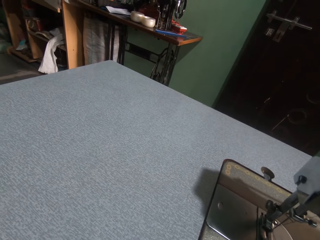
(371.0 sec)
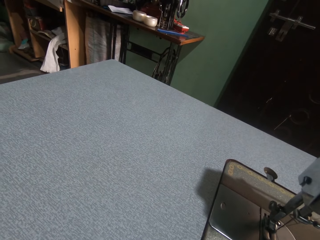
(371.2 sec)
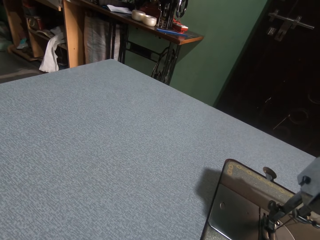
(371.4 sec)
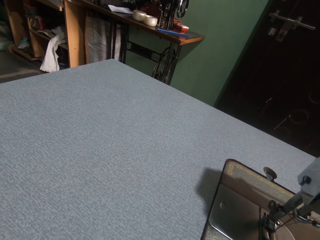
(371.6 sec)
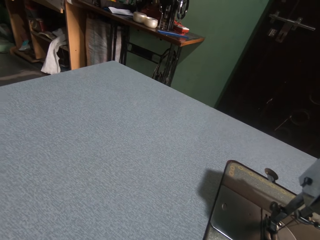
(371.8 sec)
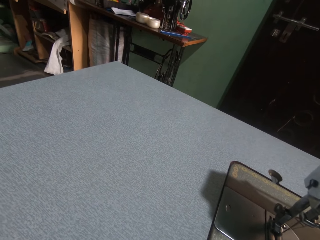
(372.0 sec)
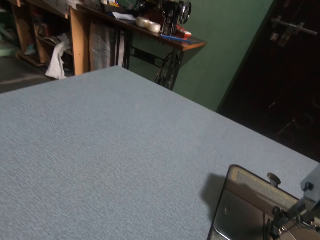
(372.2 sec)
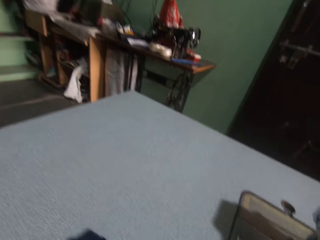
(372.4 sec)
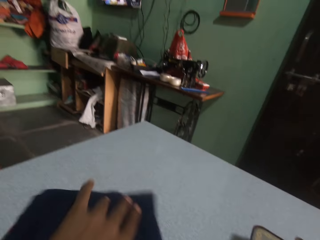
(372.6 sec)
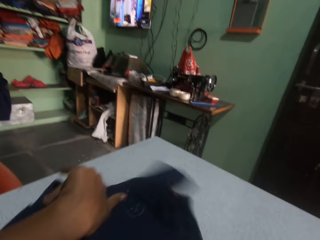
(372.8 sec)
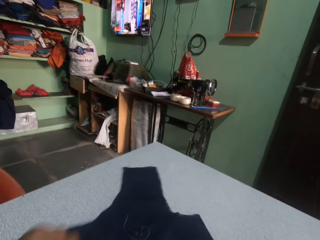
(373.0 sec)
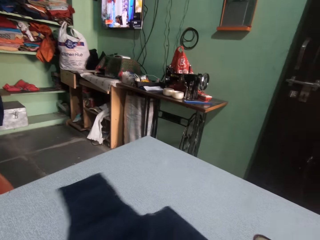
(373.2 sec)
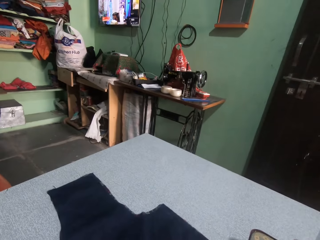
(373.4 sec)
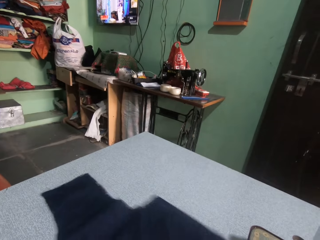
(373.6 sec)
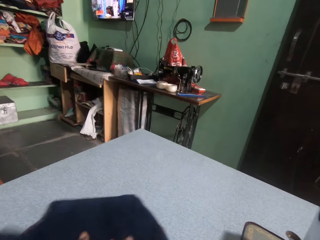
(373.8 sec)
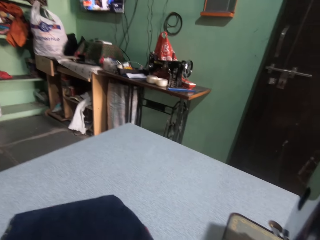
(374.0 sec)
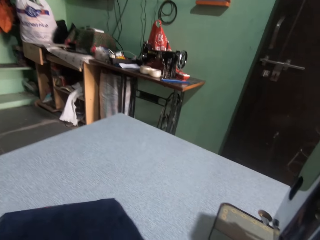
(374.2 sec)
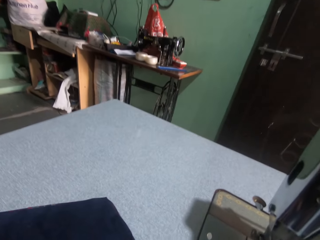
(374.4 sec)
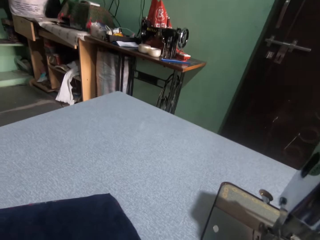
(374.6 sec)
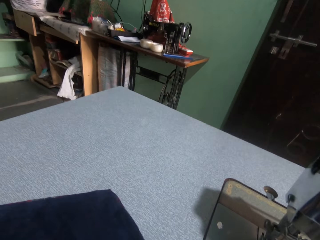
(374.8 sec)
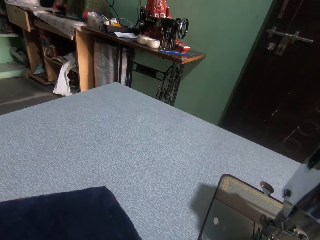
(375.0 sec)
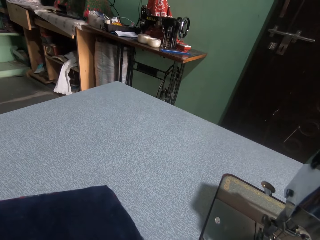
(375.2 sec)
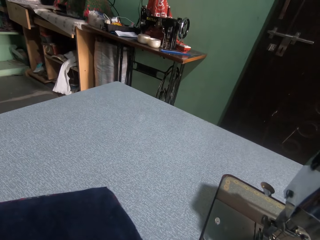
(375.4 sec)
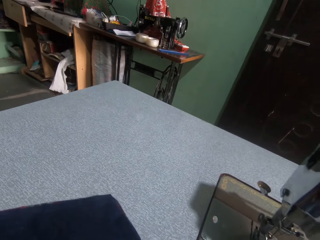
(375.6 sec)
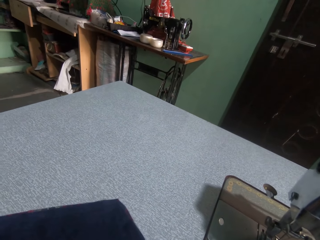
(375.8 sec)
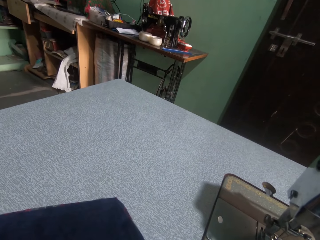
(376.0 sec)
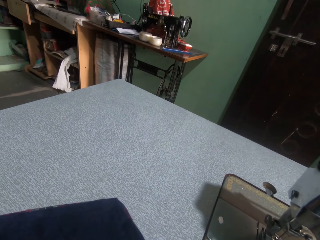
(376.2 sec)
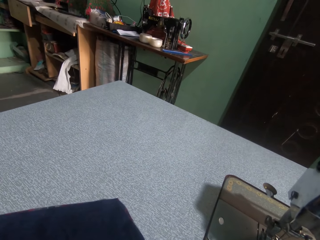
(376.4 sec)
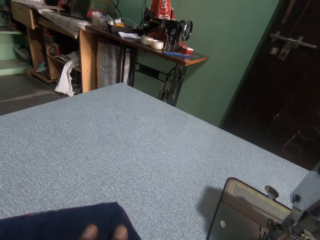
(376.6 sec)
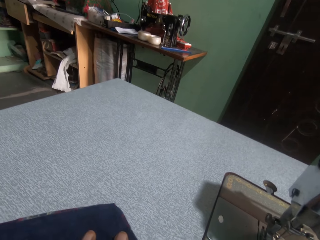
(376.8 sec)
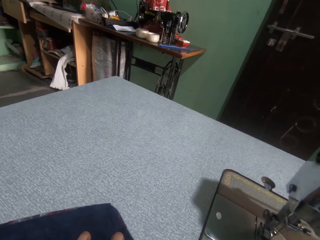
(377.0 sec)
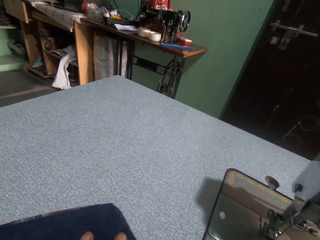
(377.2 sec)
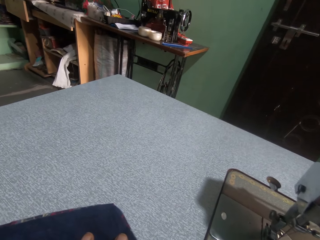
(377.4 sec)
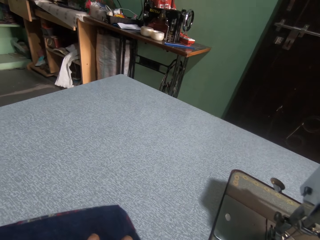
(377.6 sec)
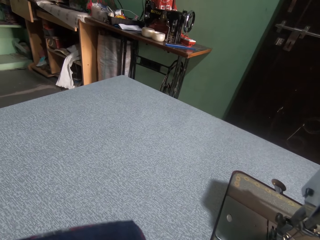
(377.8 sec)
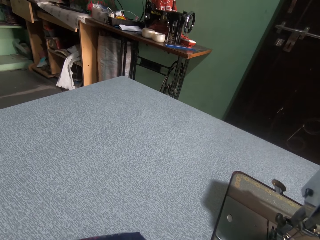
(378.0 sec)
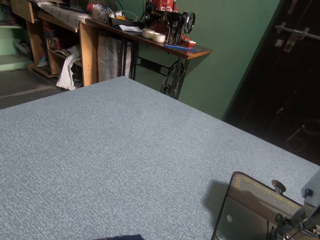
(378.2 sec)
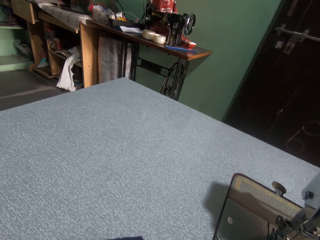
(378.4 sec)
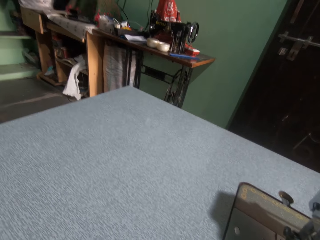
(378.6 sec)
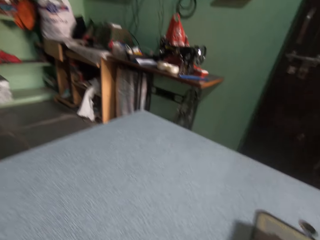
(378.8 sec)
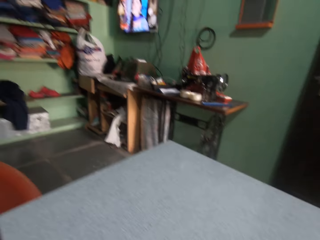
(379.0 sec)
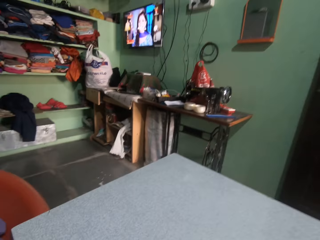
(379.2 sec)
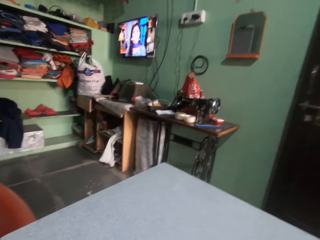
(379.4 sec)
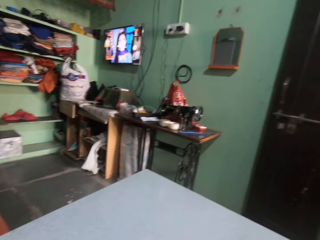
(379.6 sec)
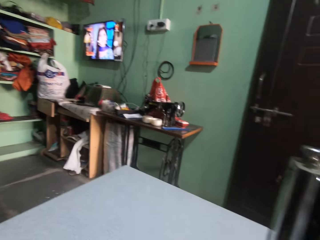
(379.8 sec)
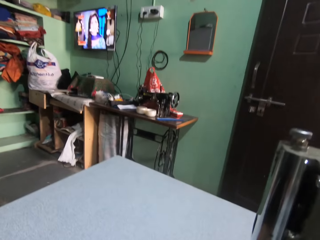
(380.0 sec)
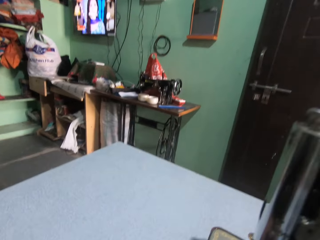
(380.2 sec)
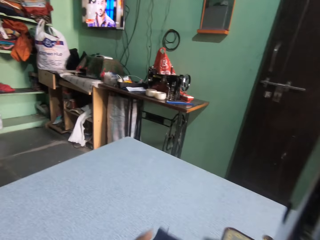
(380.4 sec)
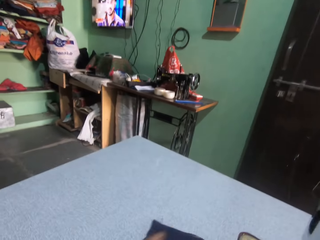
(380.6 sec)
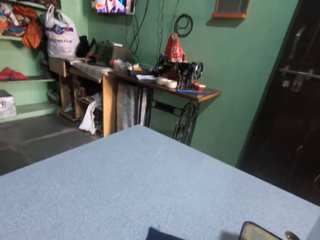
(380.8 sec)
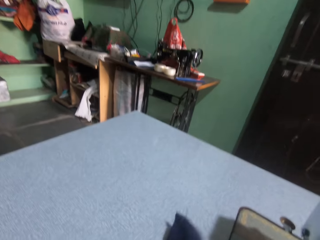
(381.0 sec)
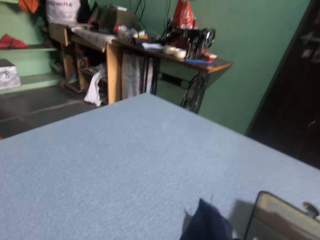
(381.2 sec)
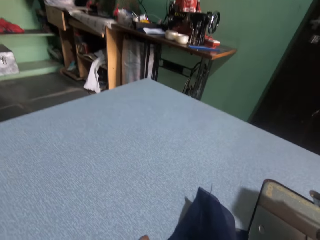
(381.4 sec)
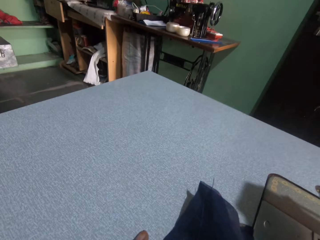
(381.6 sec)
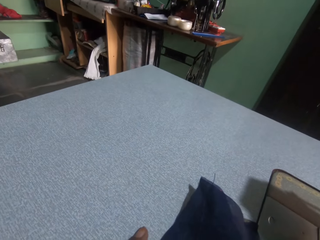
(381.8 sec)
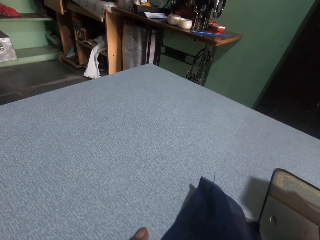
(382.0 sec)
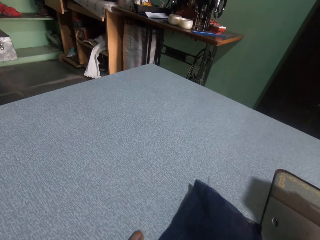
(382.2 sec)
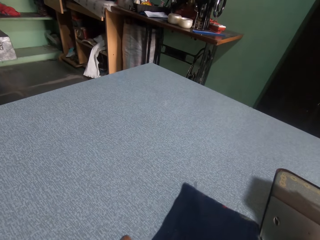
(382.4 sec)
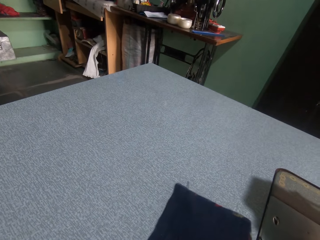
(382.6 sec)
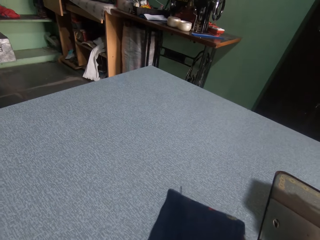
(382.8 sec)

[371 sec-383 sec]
The camera wearer moves the cloth on the table. They put the cloth on the table. They cut the cloth.

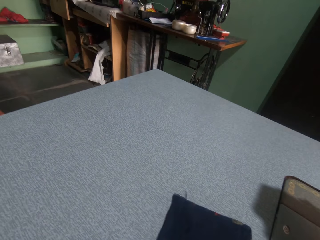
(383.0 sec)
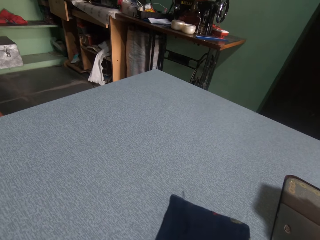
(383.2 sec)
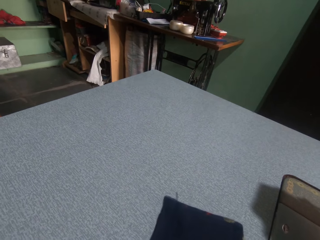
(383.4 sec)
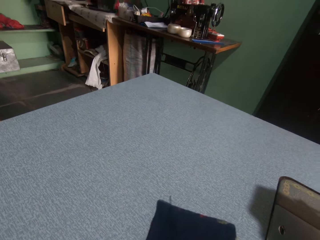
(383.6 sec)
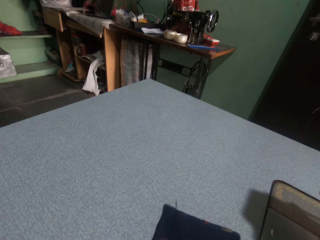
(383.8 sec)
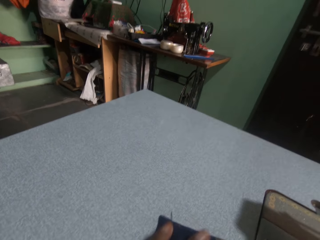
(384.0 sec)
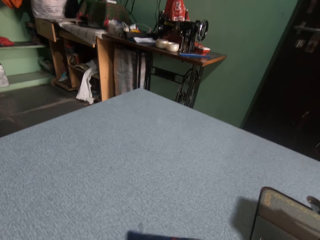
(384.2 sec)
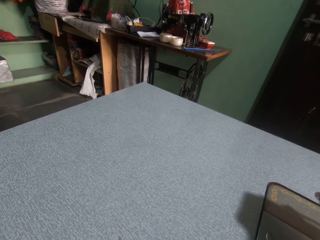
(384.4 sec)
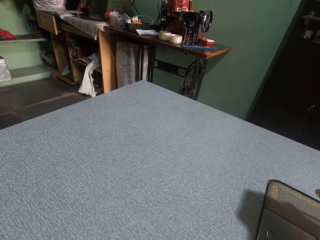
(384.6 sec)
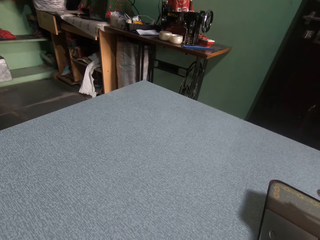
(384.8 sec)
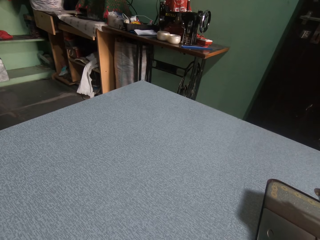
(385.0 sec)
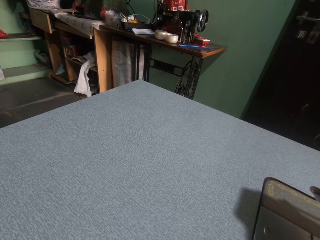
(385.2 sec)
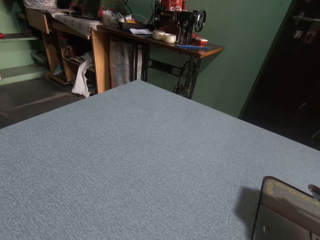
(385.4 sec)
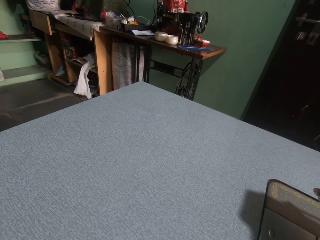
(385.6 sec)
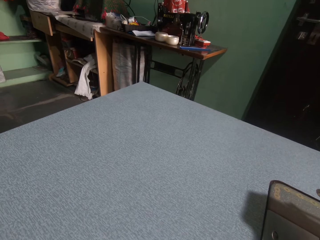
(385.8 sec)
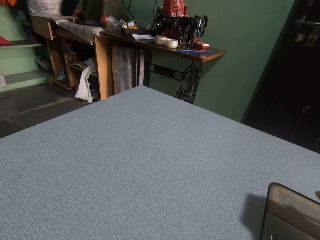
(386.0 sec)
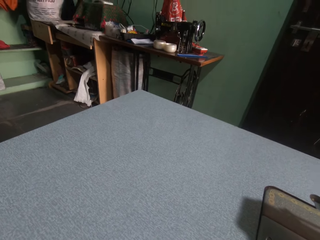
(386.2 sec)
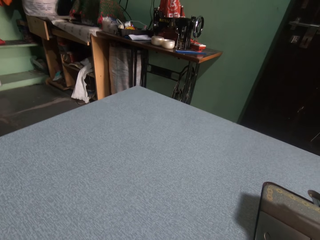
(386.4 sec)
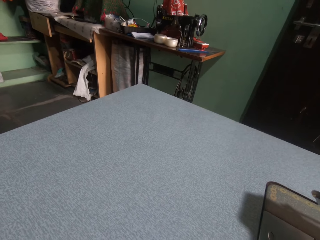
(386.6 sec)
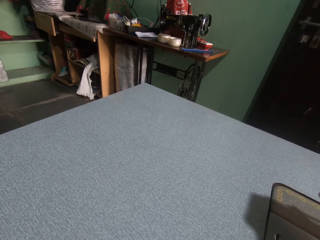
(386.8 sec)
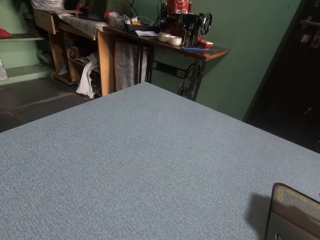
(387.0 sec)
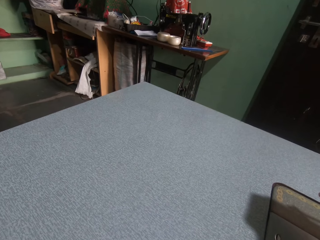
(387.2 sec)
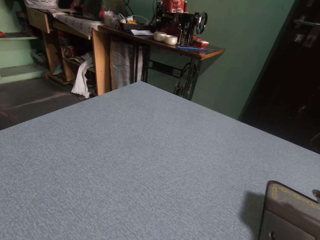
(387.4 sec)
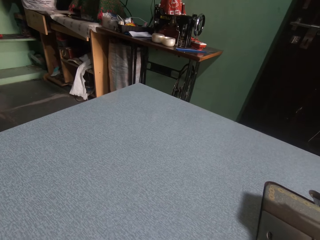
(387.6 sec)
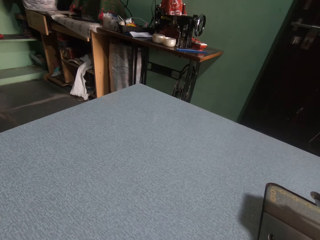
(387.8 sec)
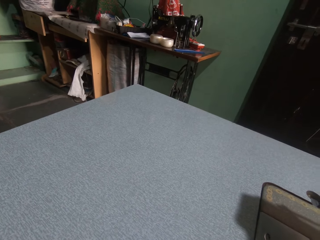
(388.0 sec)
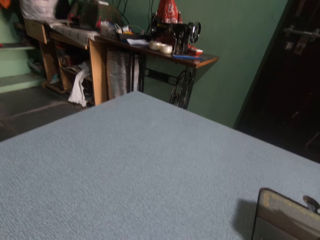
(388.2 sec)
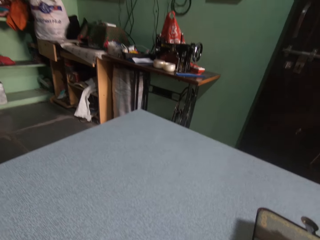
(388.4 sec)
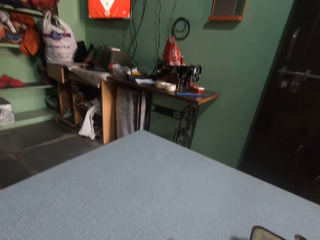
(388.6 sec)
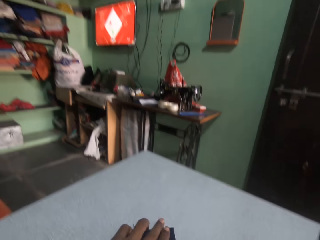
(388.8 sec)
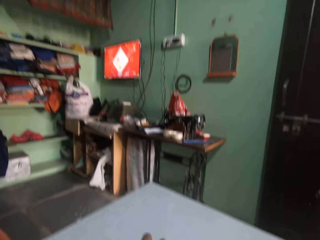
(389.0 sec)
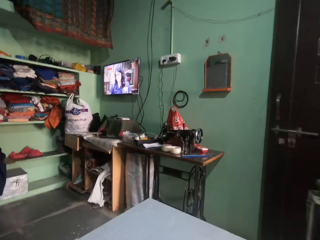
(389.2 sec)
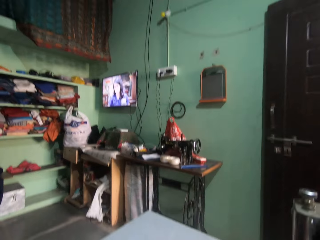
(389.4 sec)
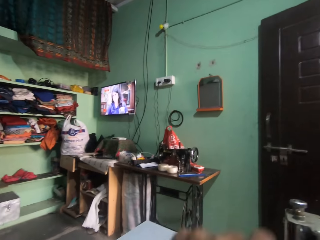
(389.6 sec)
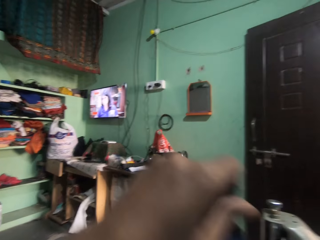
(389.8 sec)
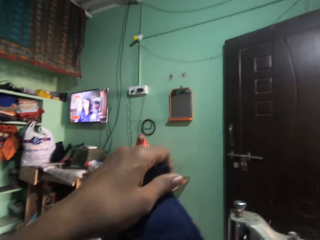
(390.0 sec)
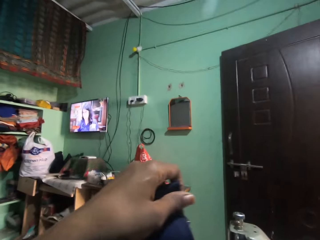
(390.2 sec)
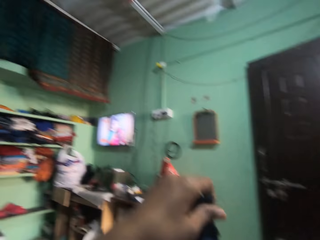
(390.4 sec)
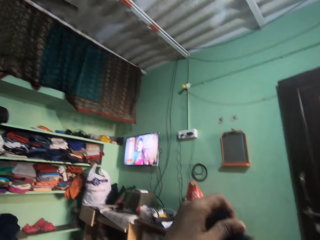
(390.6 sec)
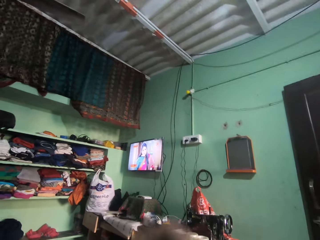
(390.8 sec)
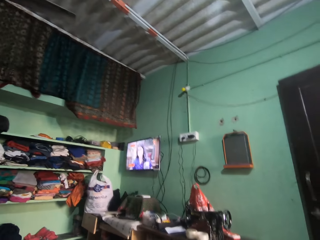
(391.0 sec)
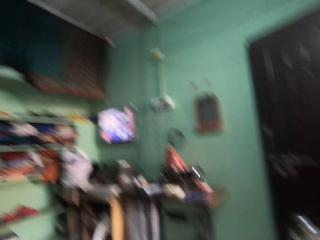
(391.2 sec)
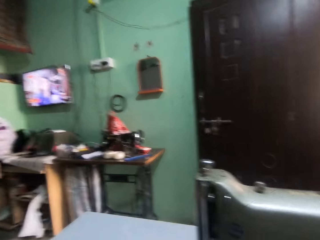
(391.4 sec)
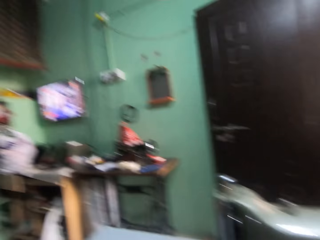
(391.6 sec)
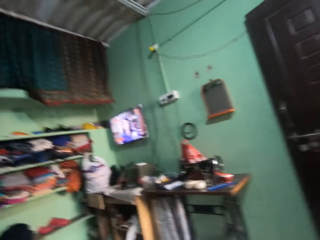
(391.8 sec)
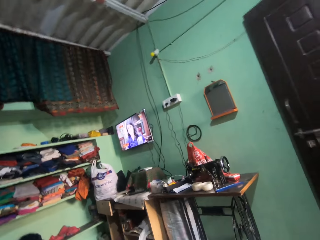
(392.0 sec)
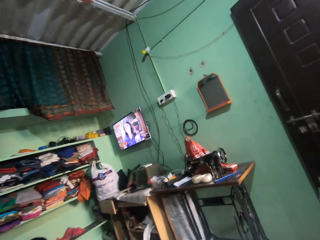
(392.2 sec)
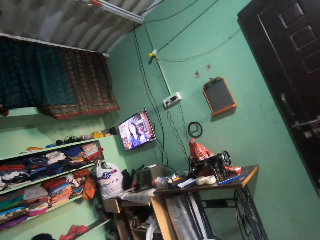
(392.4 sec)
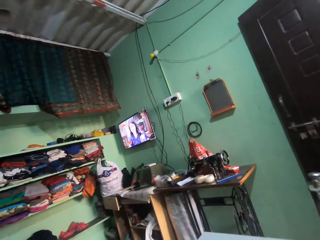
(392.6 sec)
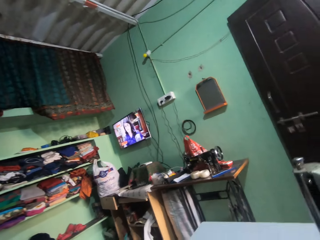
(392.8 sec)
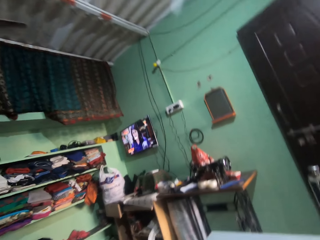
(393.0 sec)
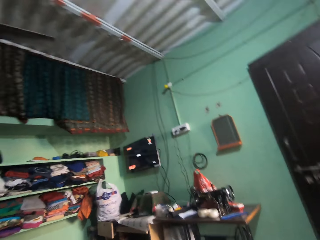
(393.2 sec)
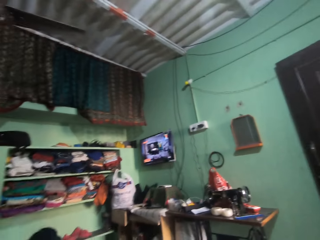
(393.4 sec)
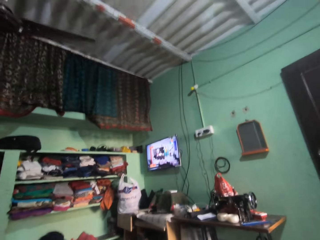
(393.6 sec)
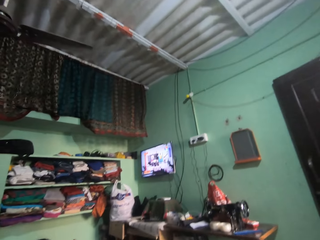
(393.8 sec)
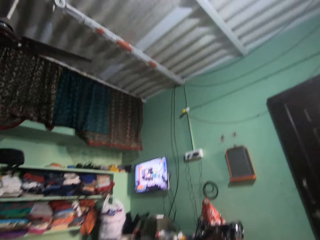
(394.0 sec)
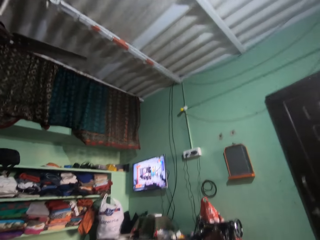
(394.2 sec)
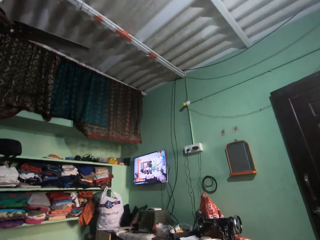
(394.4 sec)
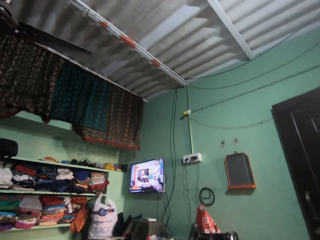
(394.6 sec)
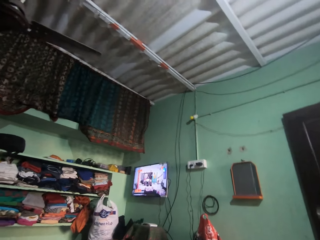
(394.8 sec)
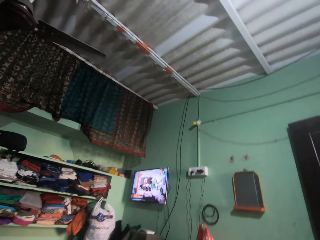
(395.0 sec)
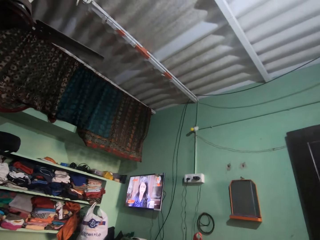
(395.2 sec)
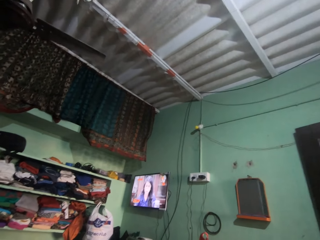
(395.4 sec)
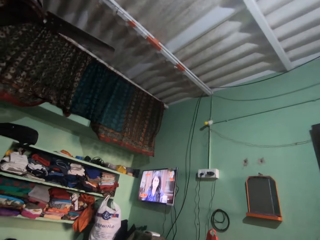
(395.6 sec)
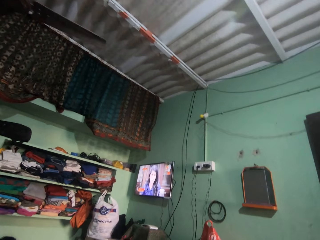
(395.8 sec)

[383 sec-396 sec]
The camera wearer drops the scissors on the table. They raise the cloth. They check the cloth. They watch the television.
